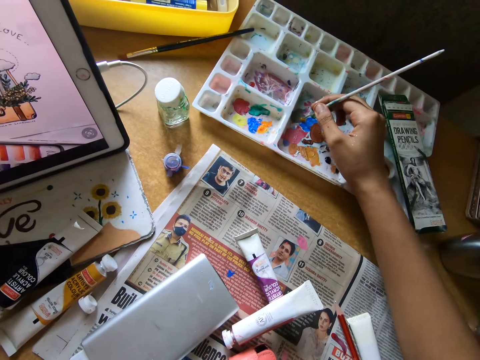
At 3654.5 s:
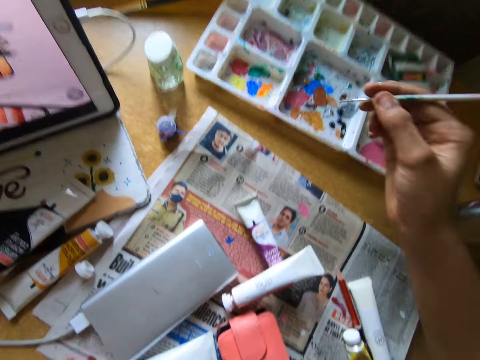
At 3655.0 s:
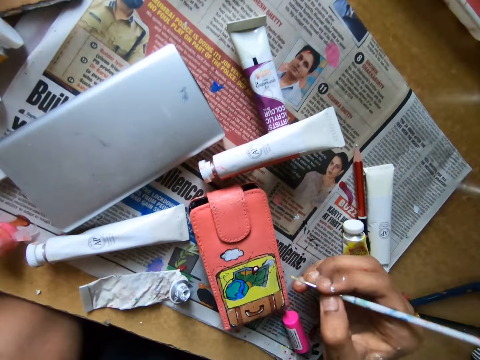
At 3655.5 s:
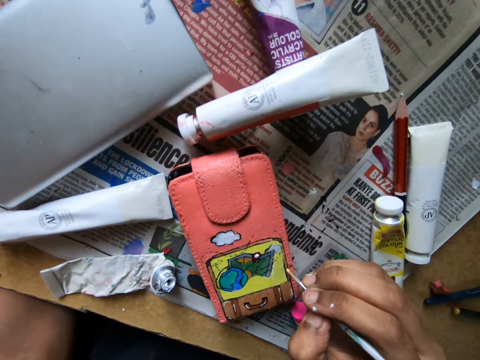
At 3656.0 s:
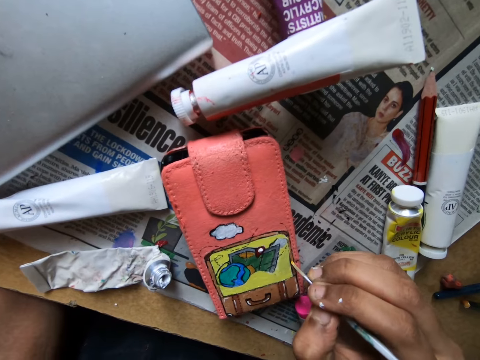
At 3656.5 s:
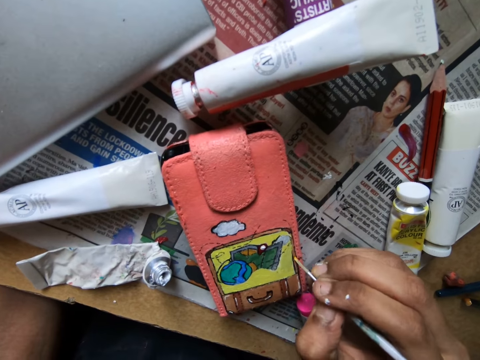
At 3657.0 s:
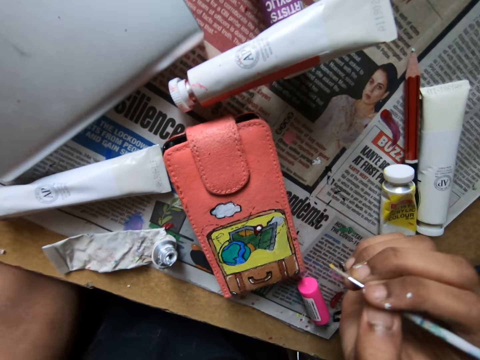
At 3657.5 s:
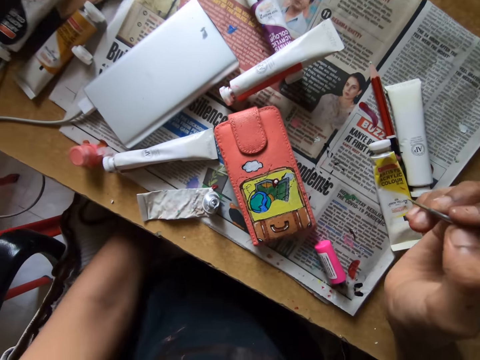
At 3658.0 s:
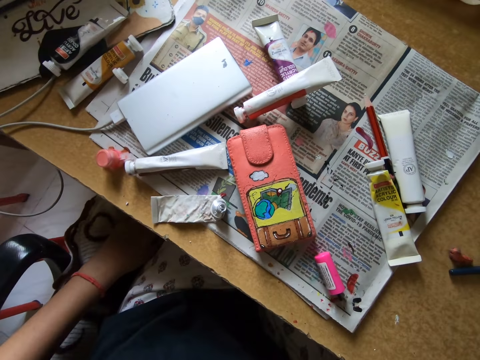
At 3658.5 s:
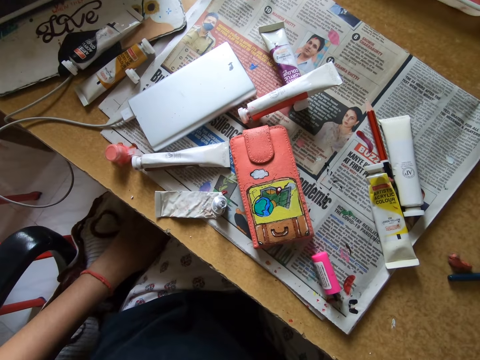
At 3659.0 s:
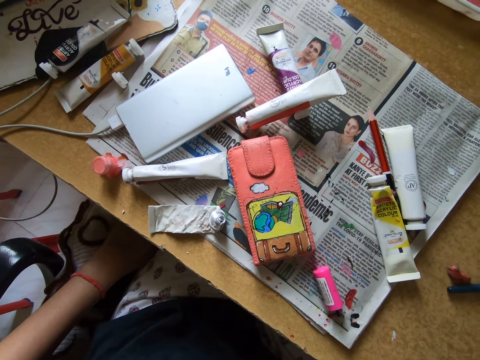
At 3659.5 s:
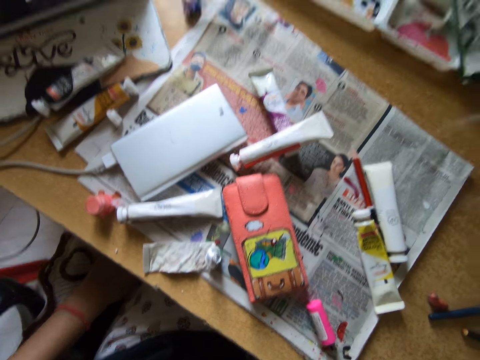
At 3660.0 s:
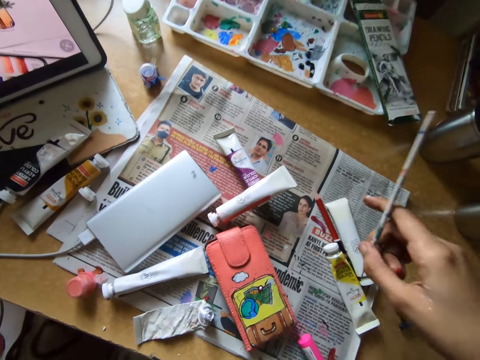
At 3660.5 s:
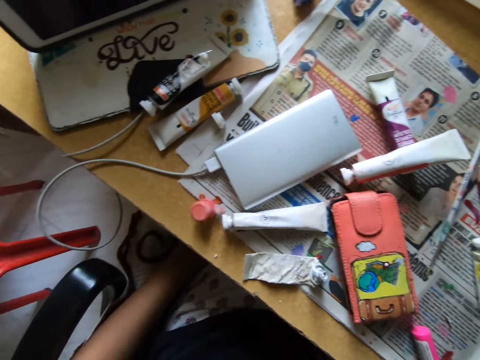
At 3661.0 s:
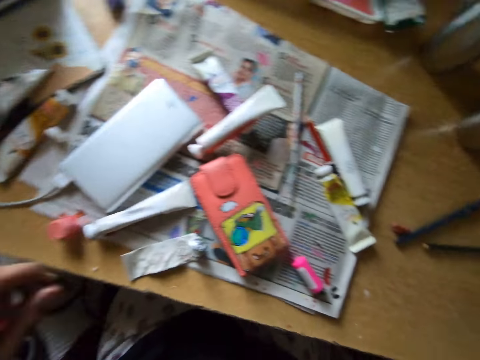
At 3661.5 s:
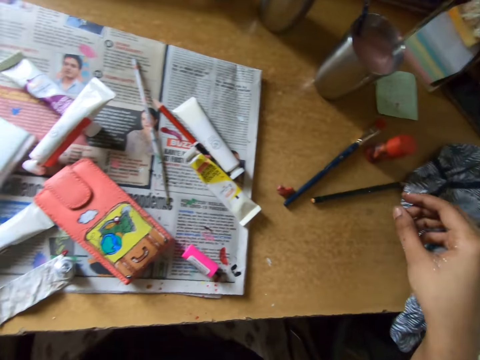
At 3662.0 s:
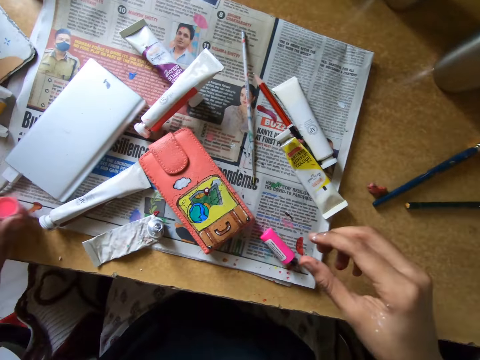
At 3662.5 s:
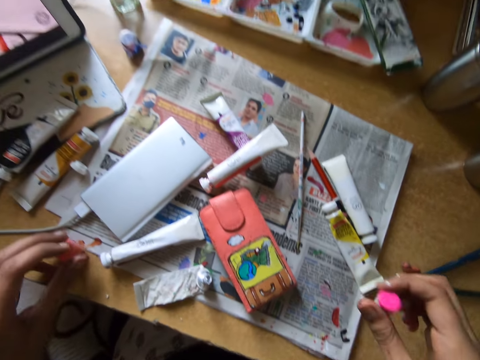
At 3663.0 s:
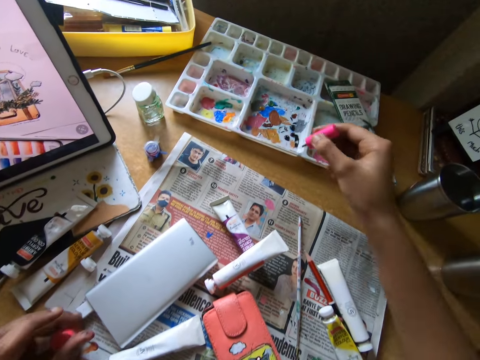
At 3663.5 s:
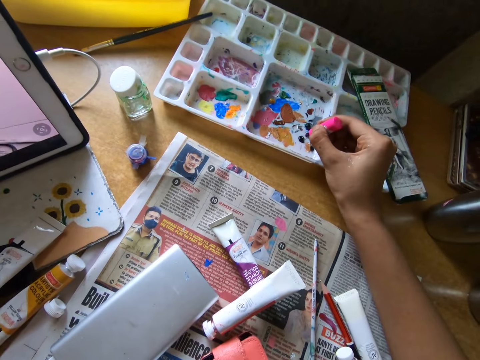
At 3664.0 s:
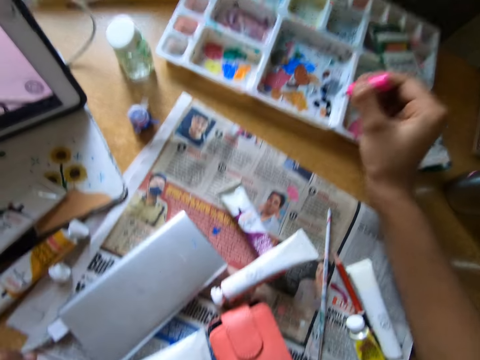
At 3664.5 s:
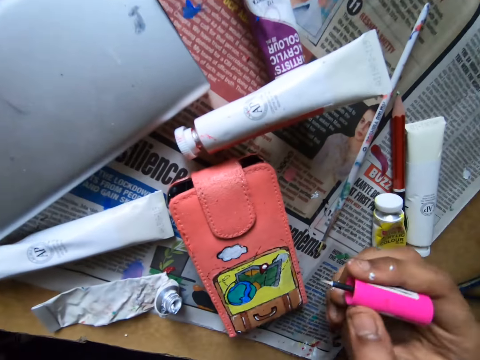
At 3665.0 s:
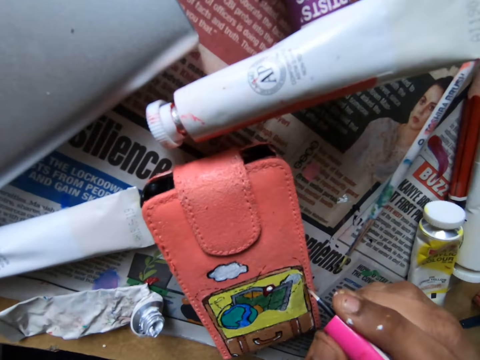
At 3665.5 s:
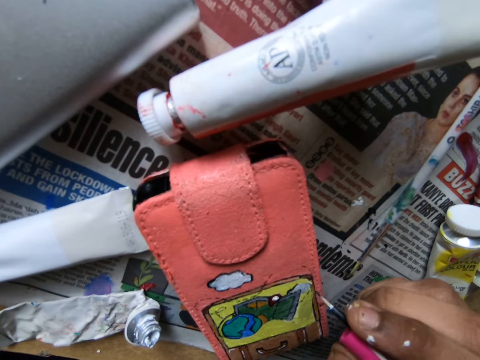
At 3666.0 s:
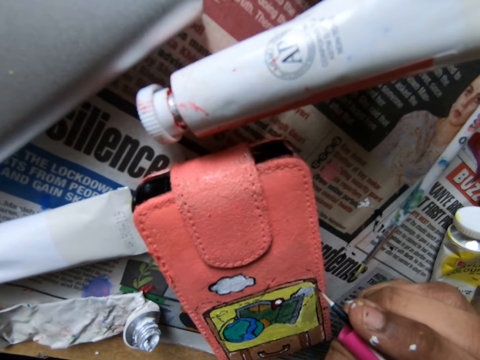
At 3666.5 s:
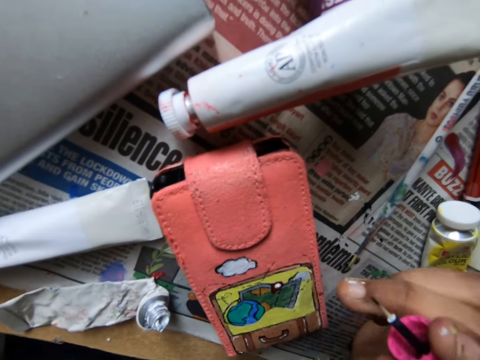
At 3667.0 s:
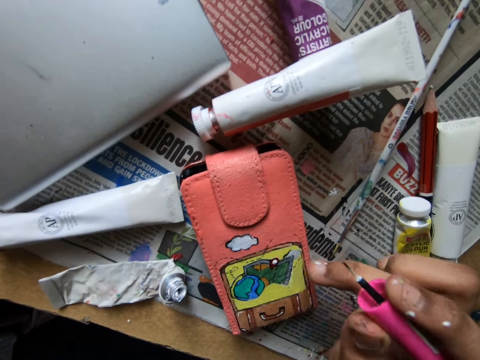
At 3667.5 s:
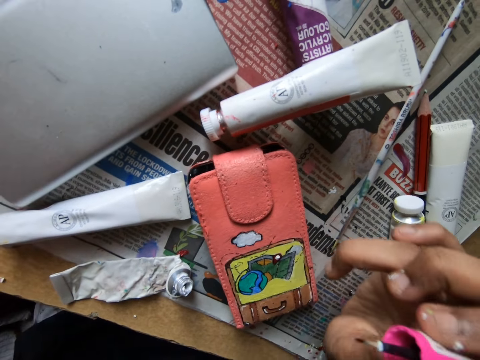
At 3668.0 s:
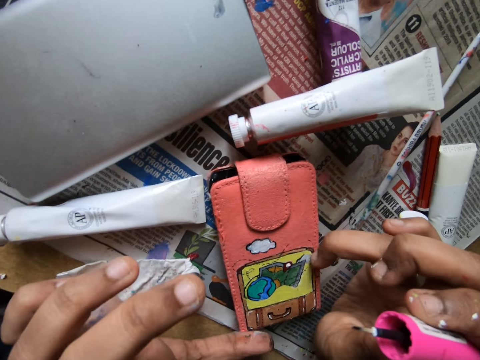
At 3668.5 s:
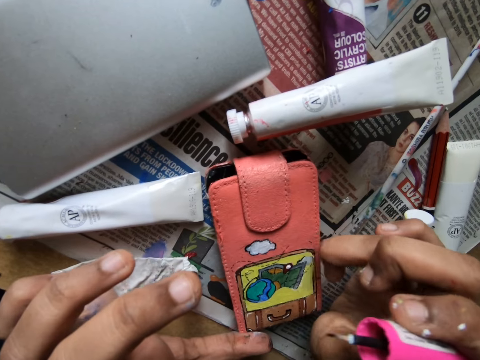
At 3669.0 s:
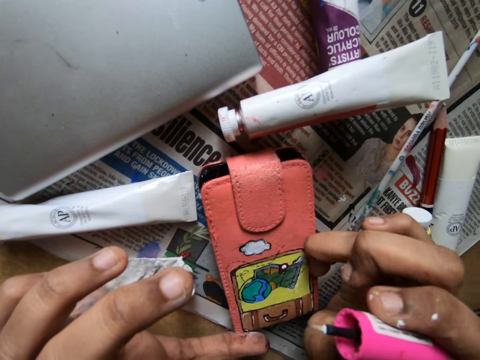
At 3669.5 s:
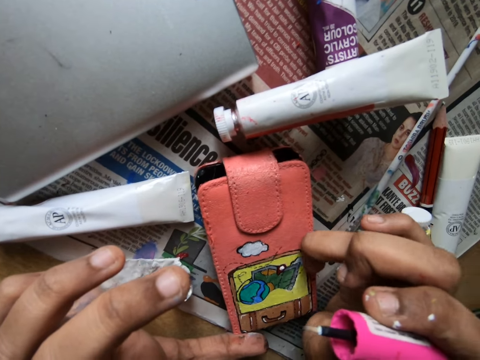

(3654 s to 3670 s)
The camera wearer rubs a pencil brush on a paint tray. She scoops paint from the pallet on the table with the paint brush in her right hand. She paints the pouch on the table with the paint brush in her right hand. She looks around. She places the brush on the table. She looks around. She picks up another brush or paint marker from the table, and picks up the cover of the brush from the table. She rubs the paint marker on the paint tray. She scoops paint from the pallet on the table with the paint brush in her right hand. She paints the pouch on the table with the paint brush in her right hand. She uses her right hand to brush the paint on the pouch.

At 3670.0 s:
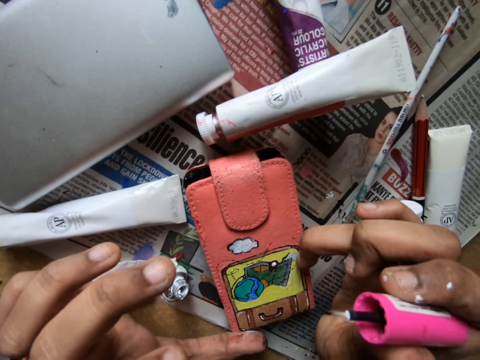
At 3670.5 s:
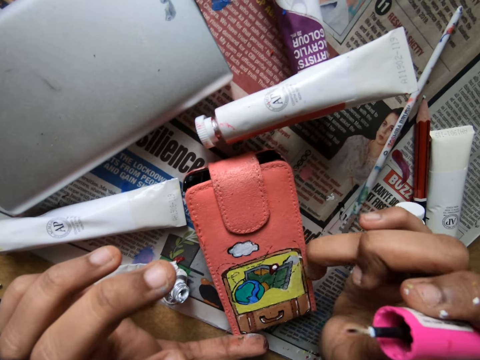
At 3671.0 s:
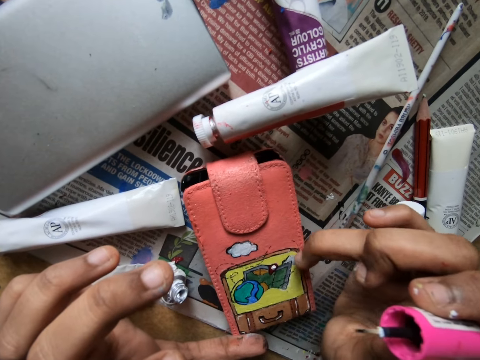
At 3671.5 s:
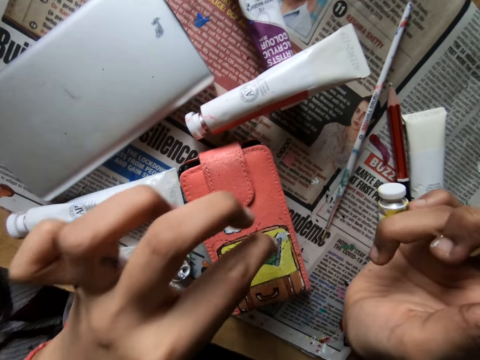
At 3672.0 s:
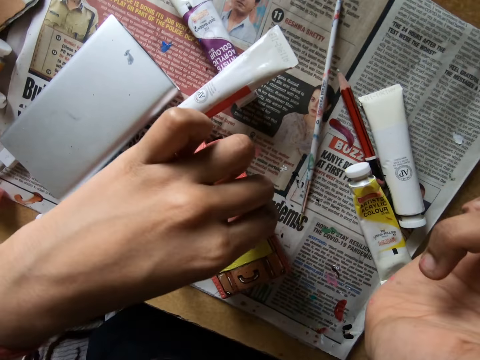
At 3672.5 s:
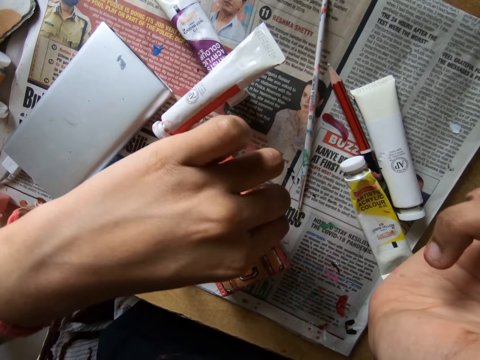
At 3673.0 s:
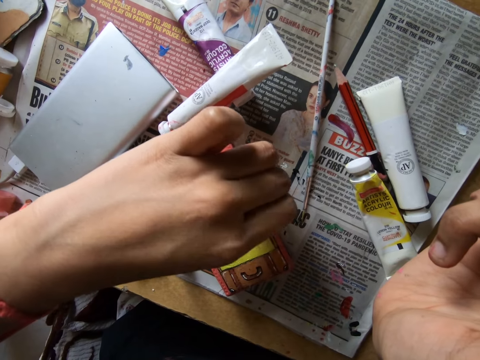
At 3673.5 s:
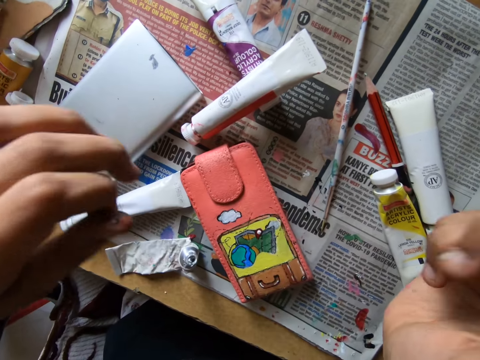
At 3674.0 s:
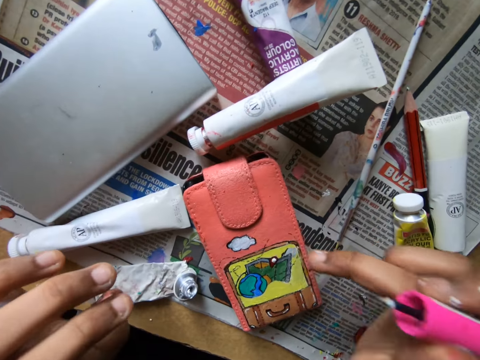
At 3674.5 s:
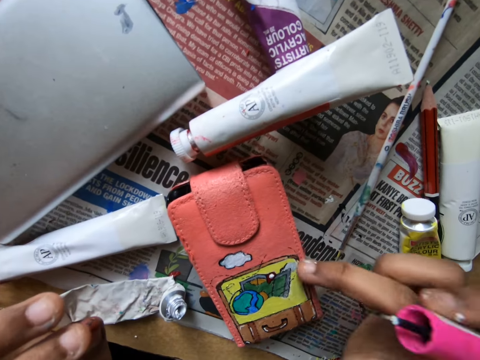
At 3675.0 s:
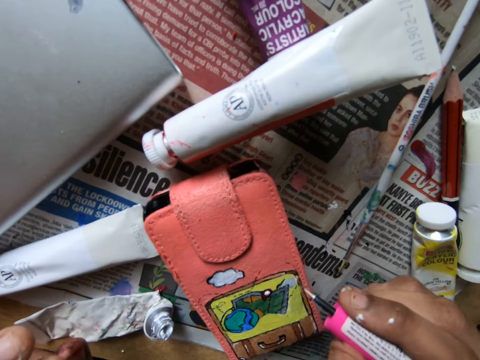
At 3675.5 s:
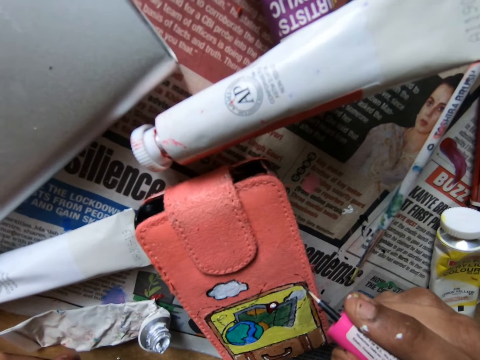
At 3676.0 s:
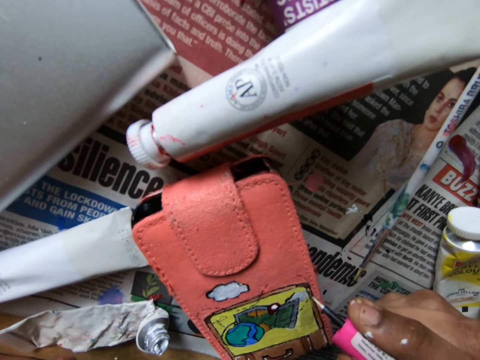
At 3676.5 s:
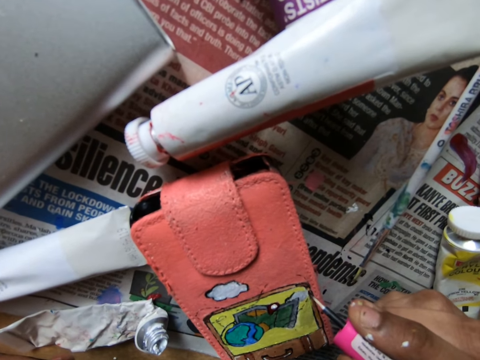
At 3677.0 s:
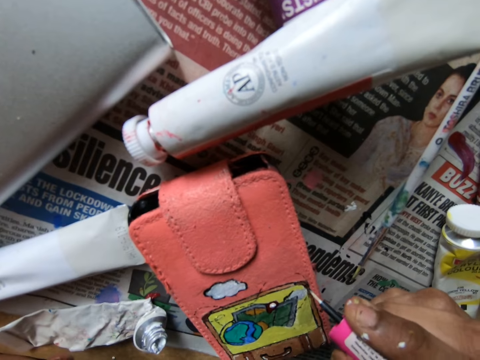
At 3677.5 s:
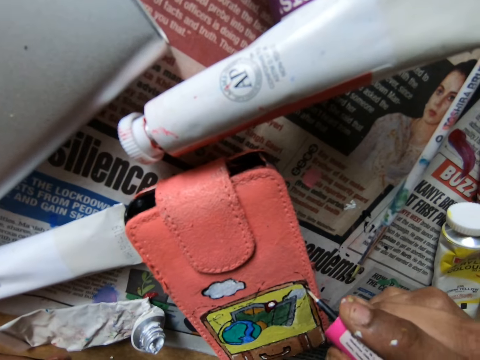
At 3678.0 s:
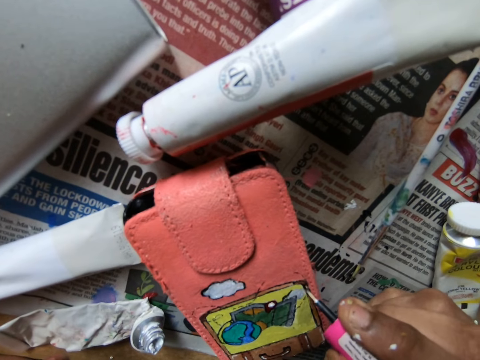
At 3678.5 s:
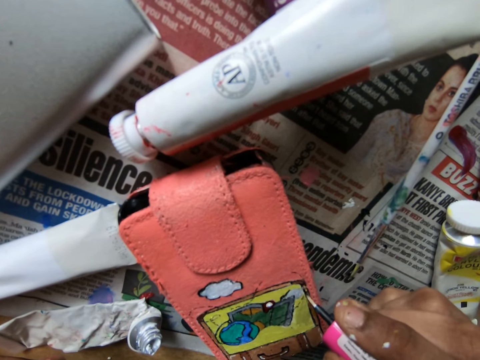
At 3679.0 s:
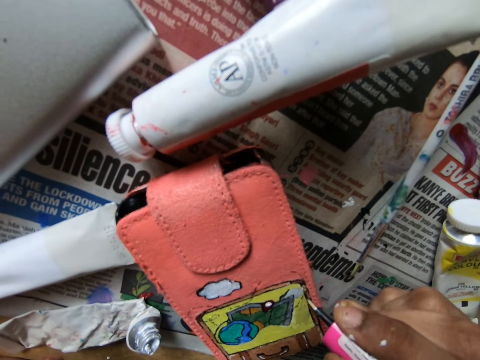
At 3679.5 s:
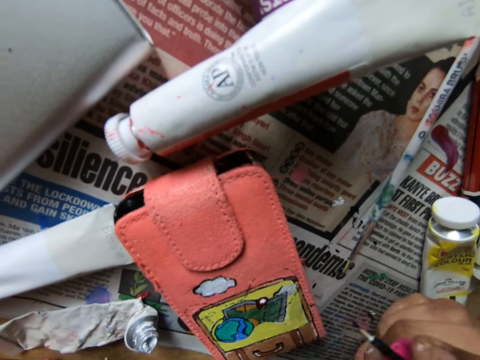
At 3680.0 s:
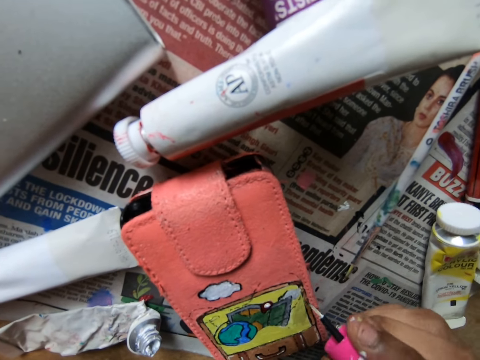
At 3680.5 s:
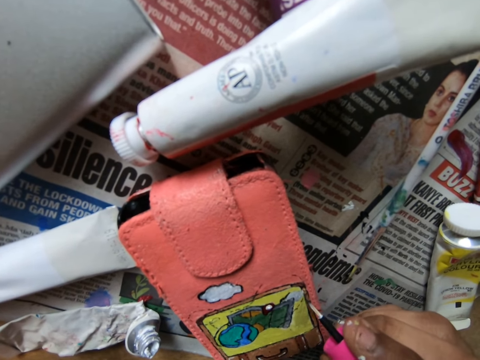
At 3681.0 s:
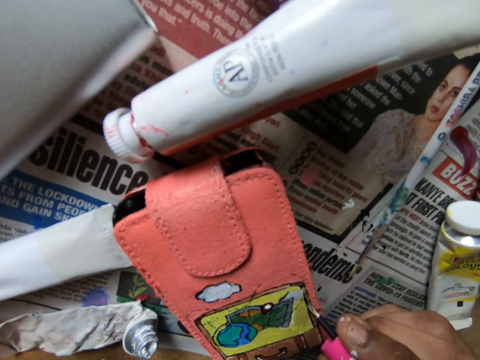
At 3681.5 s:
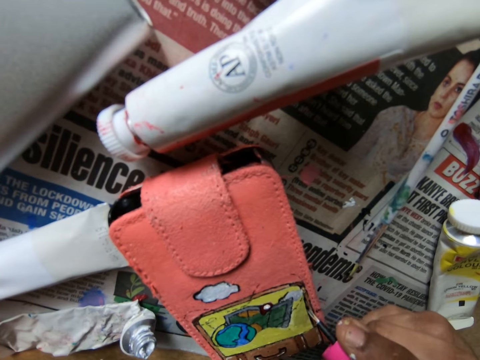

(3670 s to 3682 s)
The camera wearer uses her left hand to brush the paint on the pouch. She uses her right hand to brush the paint on the pouch. She paints the pouch on the table with the paint brush in her right hand.
